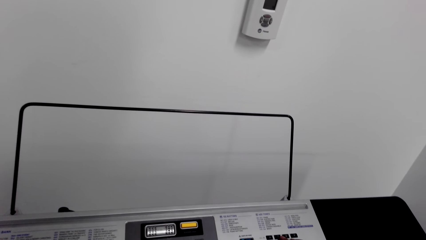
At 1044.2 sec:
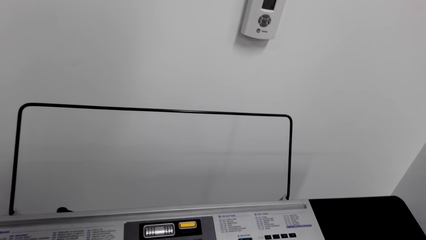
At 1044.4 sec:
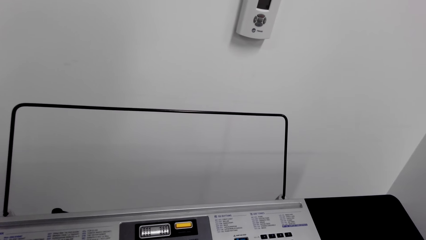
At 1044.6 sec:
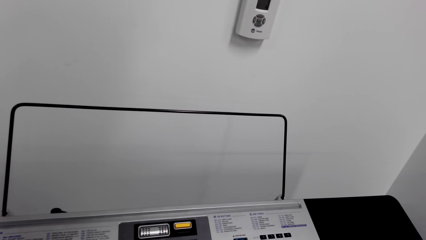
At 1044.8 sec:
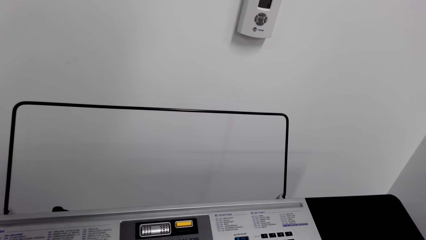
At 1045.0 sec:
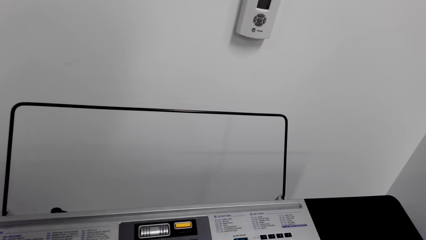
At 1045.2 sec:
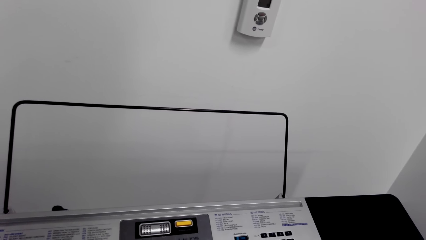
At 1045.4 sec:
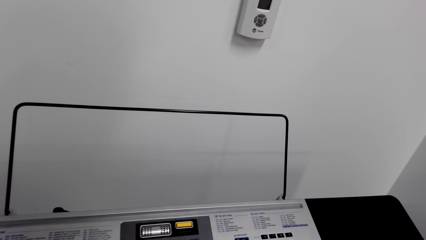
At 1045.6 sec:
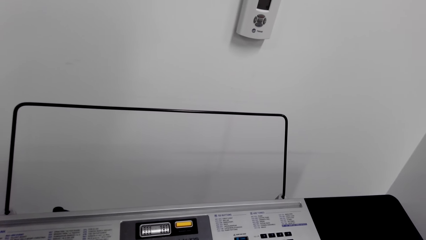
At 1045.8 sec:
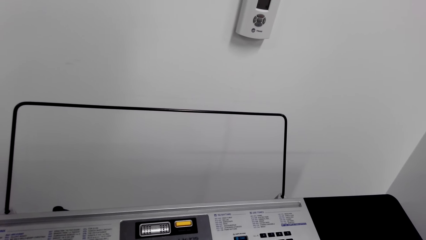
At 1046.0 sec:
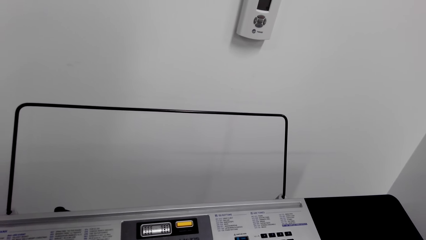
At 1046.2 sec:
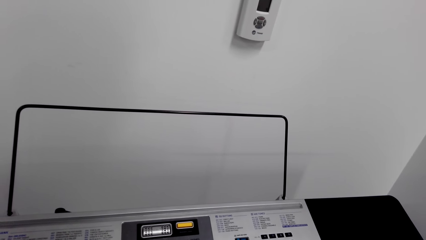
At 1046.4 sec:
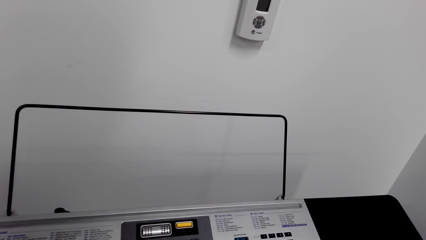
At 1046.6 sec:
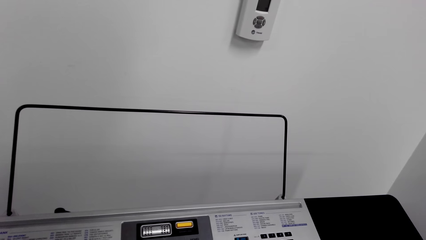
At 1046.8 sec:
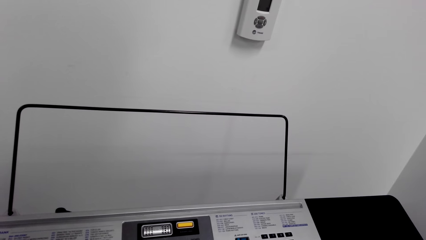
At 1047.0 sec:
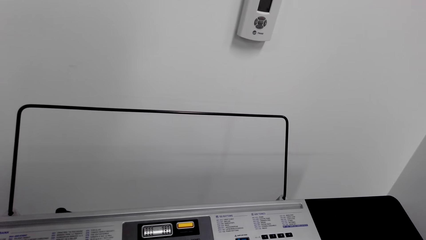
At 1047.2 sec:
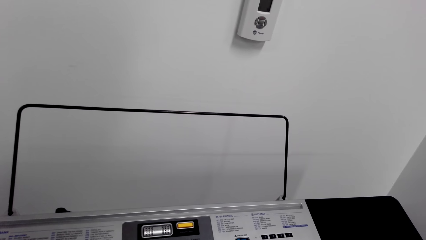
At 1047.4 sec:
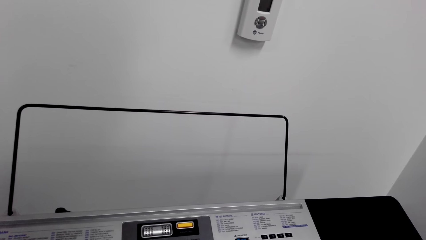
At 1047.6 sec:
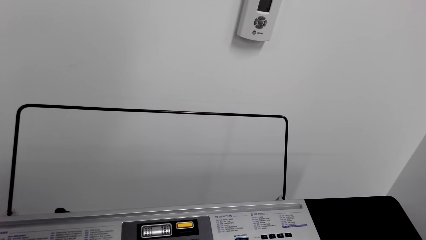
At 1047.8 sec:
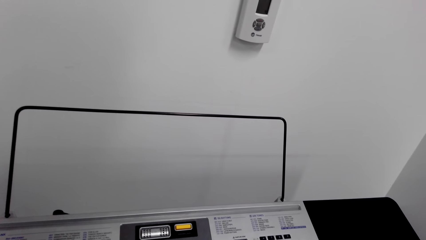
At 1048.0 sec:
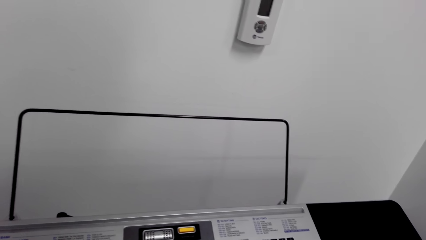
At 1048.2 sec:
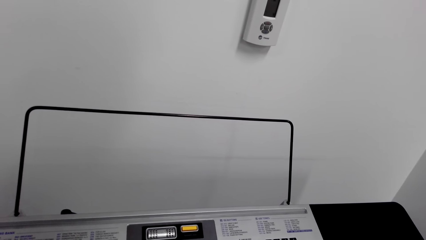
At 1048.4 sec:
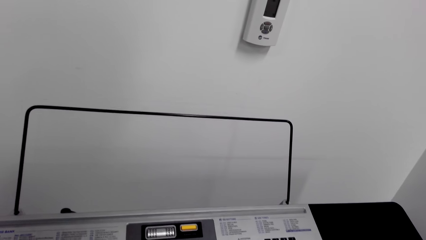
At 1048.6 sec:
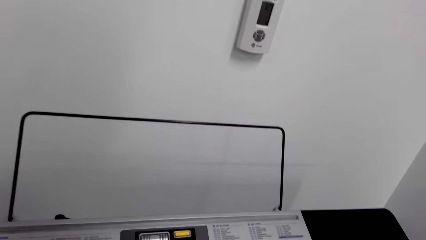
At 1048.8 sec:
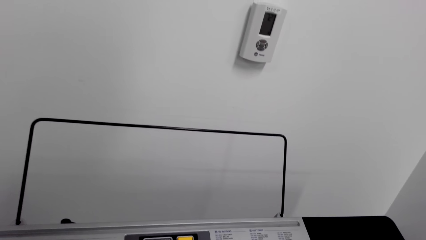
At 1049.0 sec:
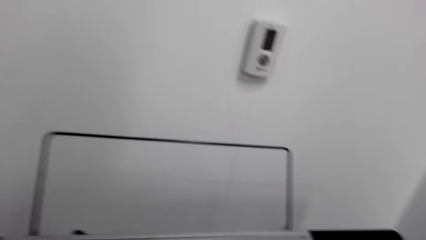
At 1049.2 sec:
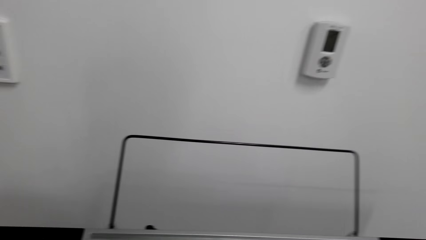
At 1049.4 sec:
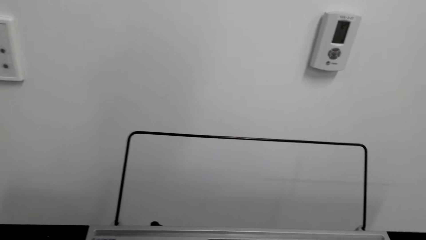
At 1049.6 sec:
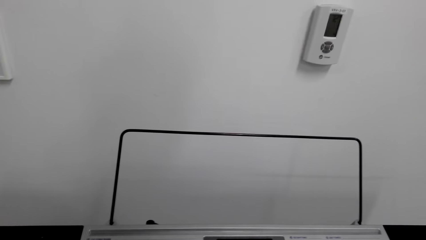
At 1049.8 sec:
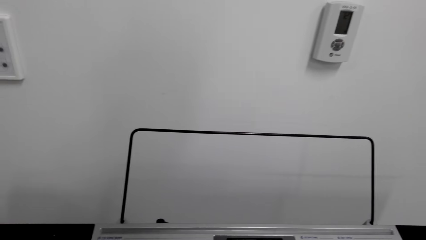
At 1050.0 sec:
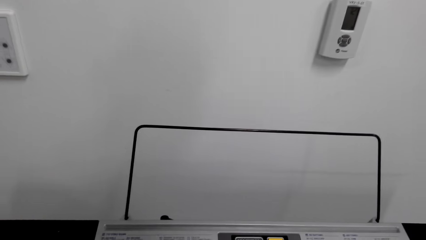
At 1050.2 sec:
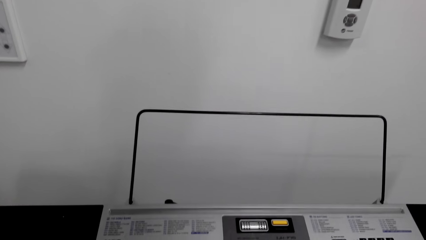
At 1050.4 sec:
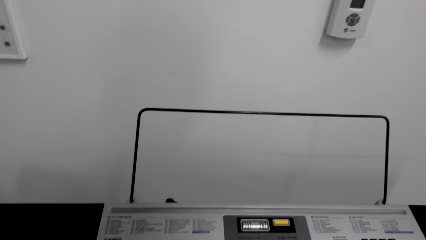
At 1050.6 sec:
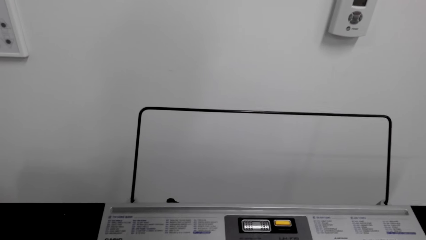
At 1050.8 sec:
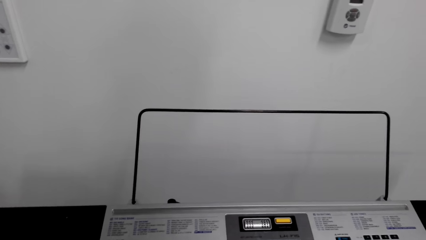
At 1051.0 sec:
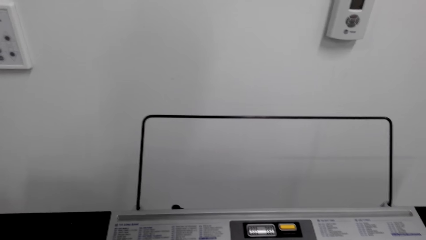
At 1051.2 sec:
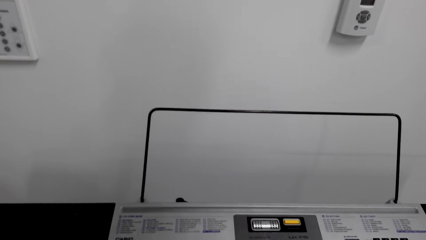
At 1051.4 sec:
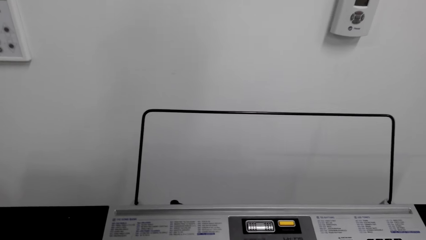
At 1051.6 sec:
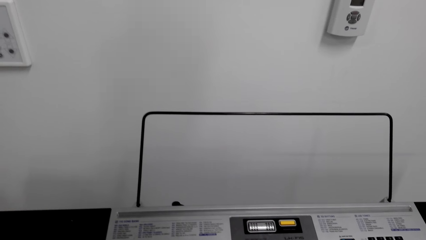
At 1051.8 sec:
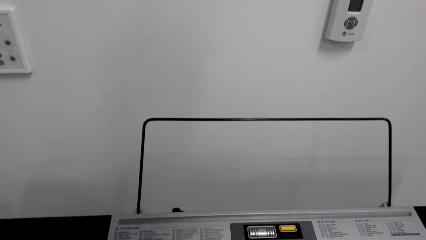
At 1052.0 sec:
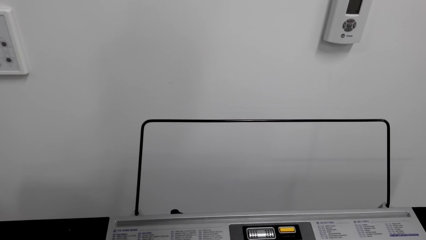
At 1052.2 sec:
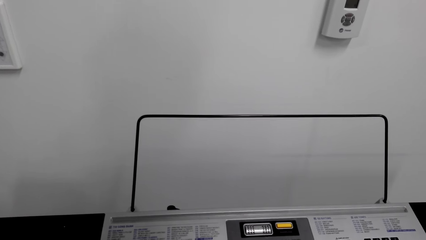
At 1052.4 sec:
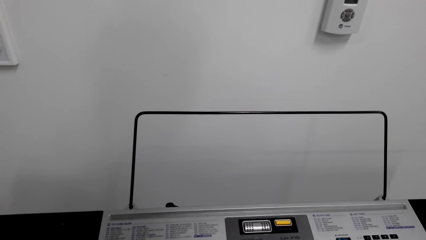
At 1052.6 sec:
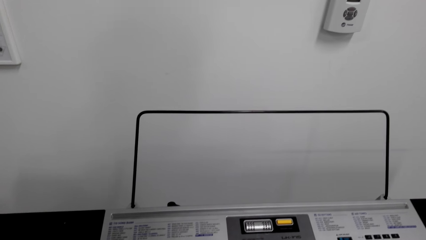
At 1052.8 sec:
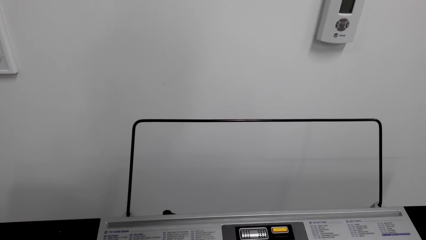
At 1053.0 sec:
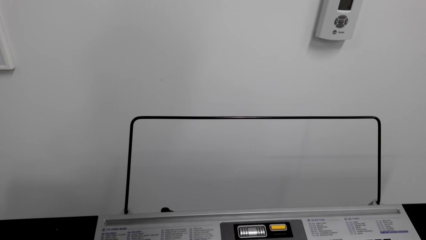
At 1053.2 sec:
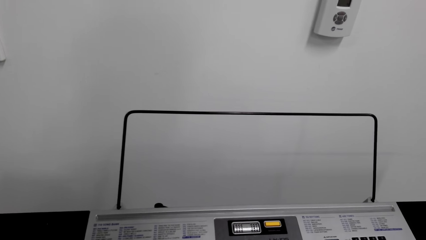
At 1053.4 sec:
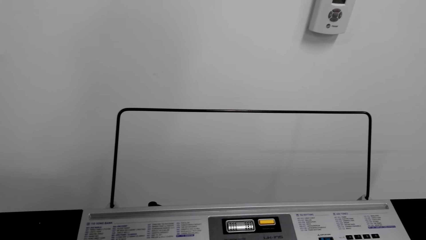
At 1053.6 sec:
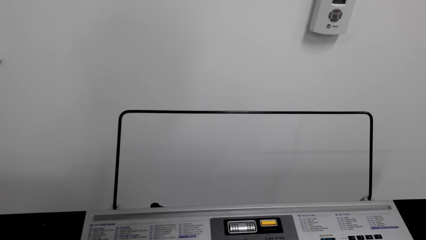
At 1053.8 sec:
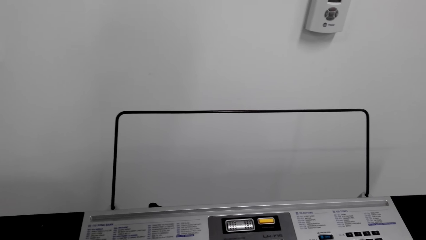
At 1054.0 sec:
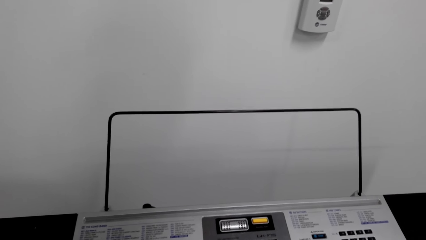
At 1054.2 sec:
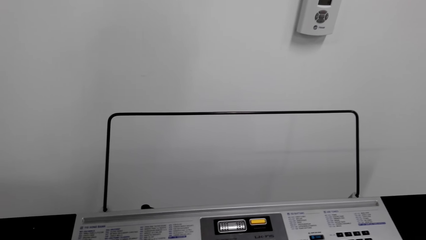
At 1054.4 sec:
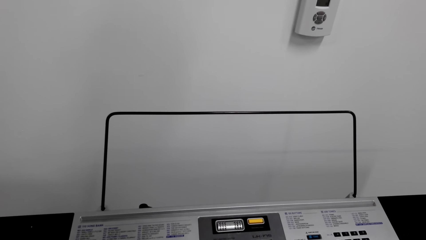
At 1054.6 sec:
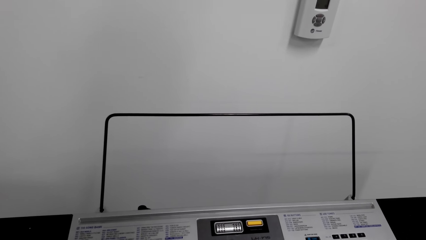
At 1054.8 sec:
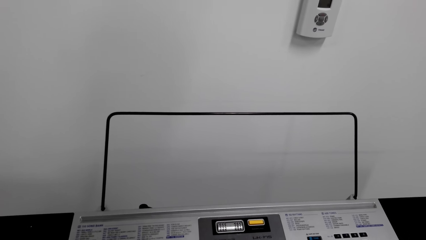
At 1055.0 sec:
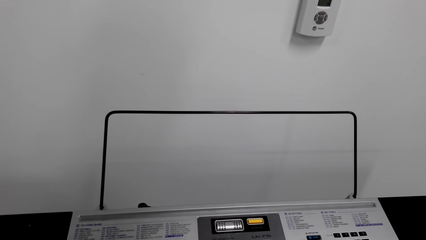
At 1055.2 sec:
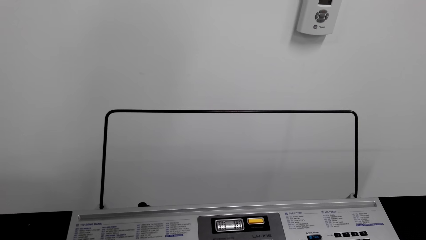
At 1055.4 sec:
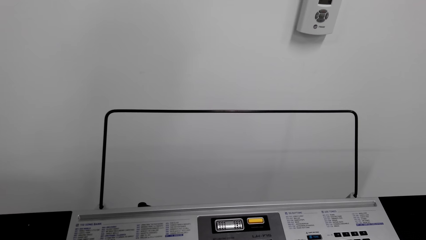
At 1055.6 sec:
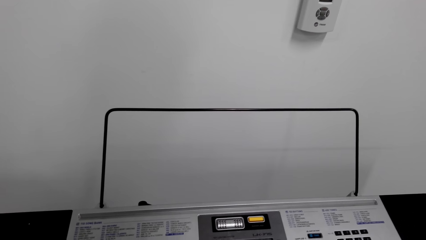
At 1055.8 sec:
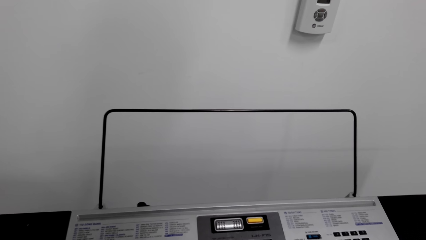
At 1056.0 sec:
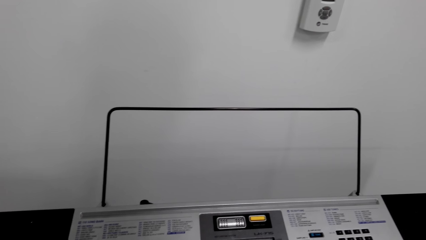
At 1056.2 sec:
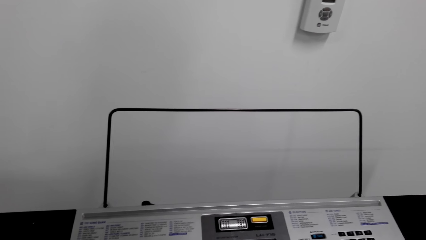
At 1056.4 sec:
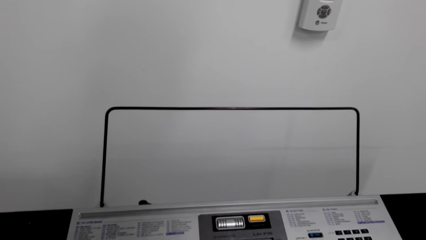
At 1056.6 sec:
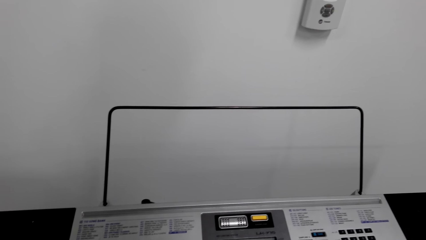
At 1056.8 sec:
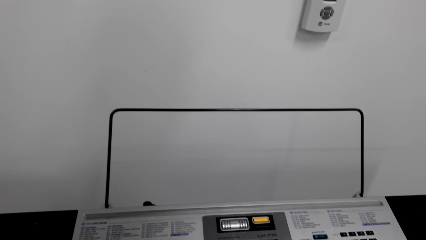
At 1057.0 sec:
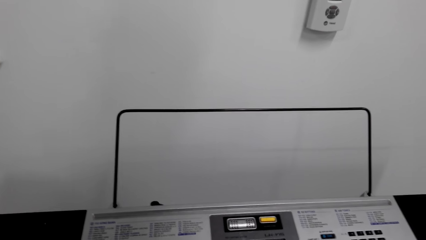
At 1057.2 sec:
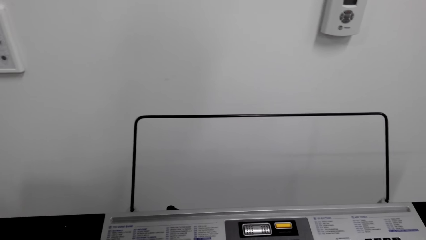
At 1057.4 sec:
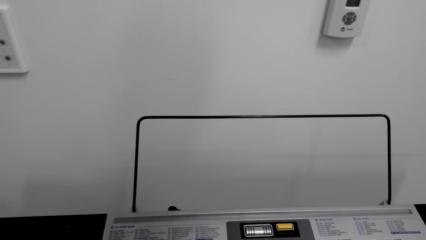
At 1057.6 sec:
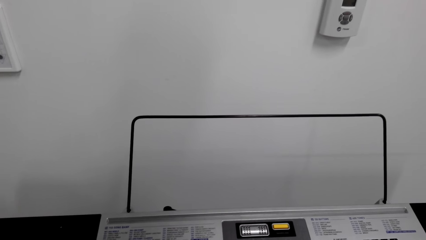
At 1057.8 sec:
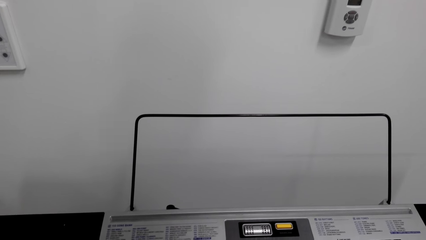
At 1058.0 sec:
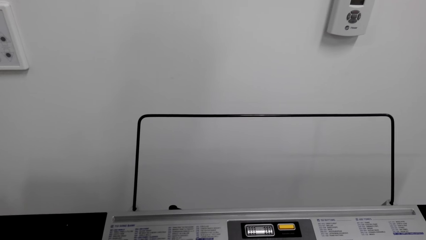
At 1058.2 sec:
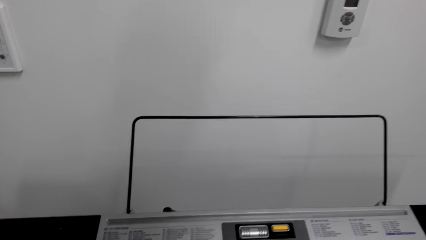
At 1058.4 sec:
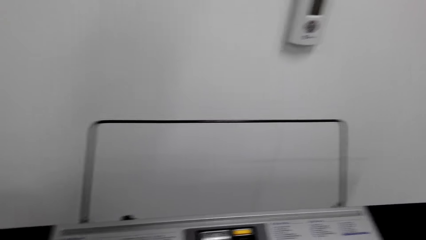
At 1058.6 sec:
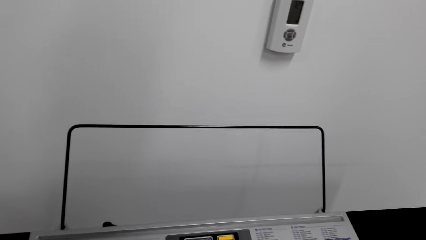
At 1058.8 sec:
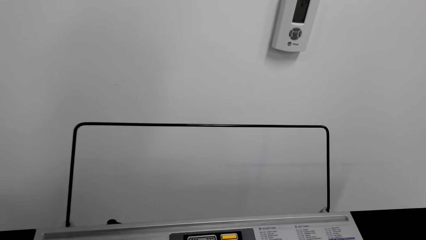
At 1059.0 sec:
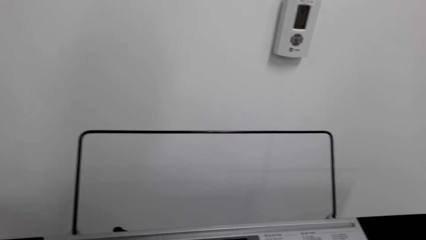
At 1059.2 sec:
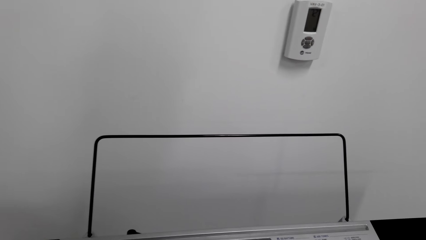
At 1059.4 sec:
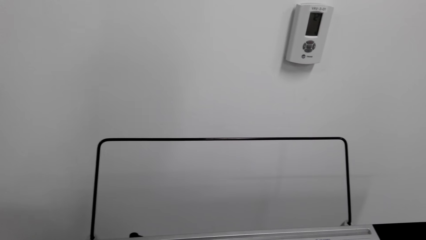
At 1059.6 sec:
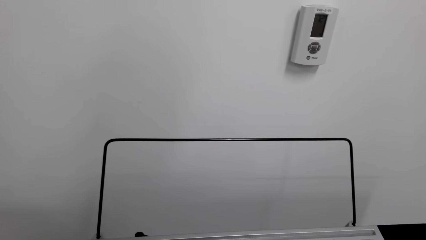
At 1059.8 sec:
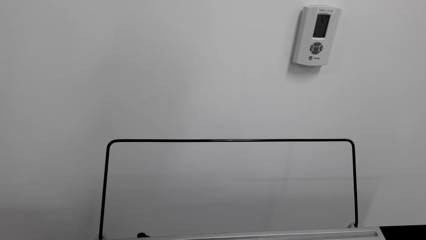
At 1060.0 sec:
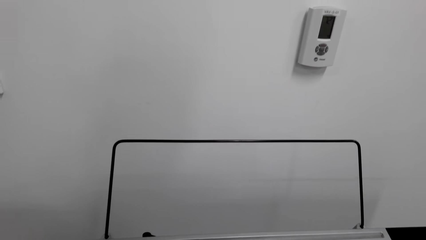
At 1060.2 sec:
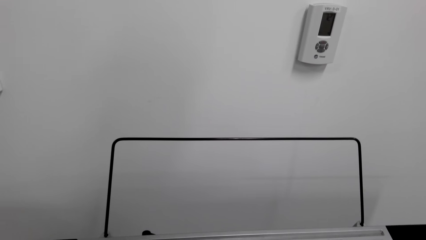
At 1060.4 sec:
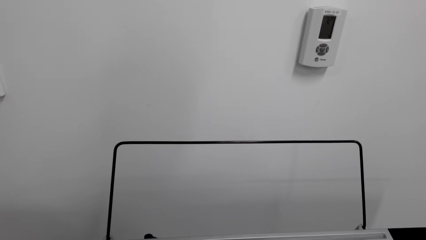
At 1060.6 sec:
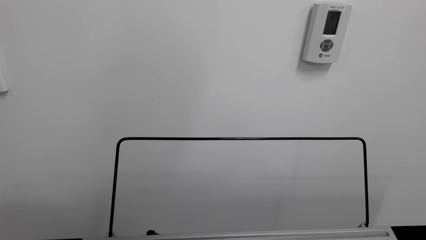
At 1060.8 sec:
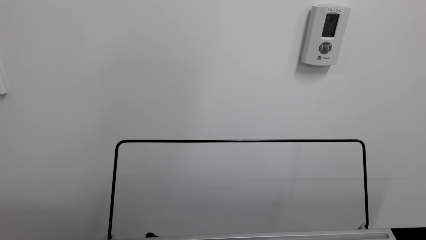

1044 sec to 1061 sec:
The camera wearer stops playing the keyboard. They play the keyboard. They snore. They play music.
